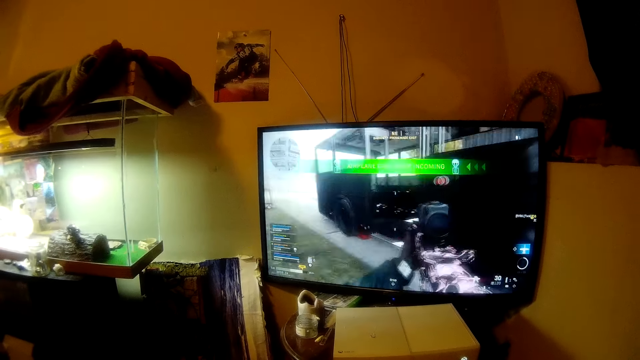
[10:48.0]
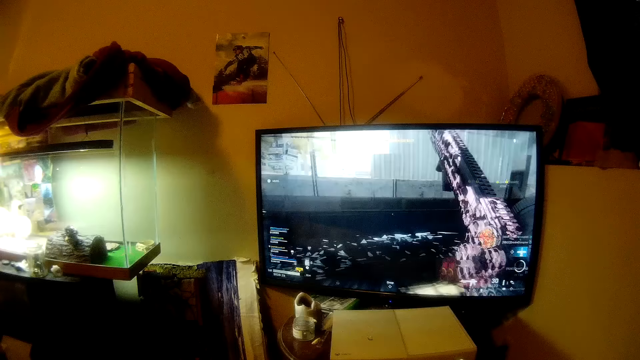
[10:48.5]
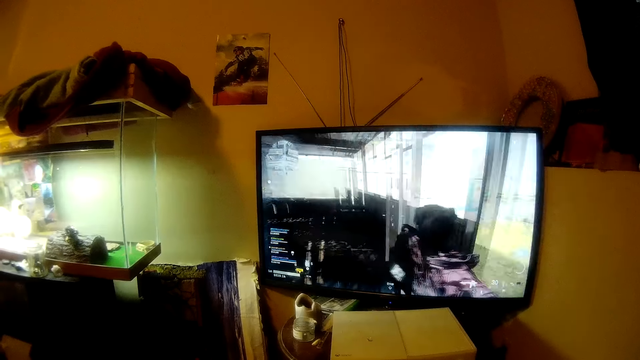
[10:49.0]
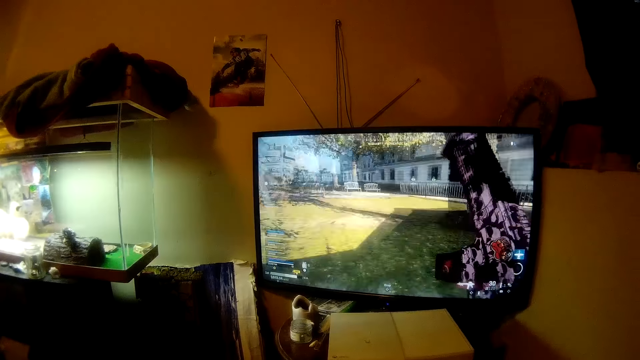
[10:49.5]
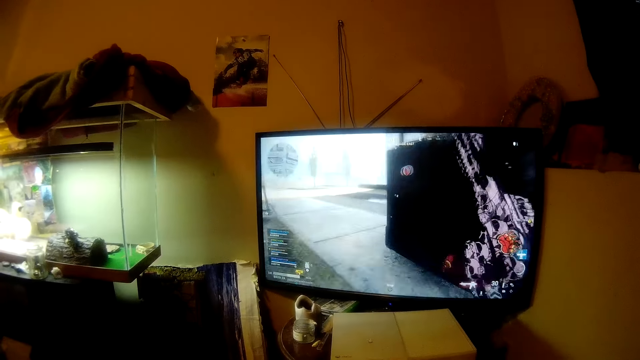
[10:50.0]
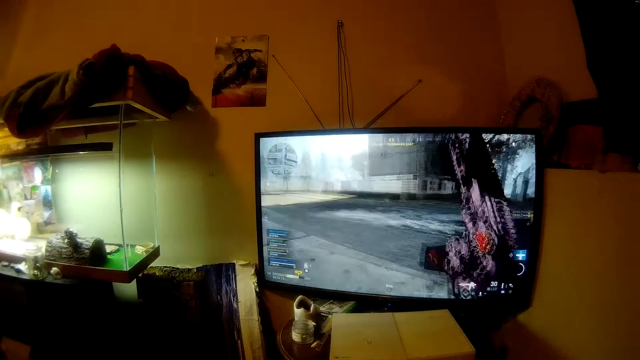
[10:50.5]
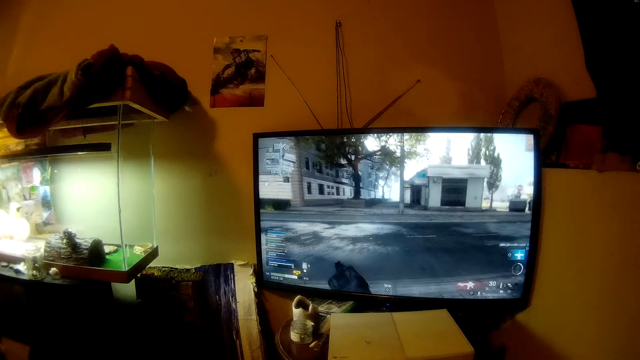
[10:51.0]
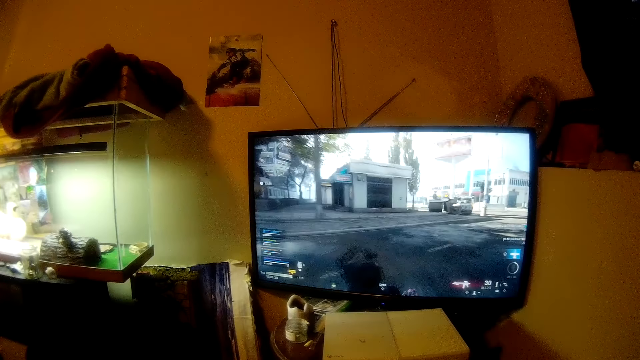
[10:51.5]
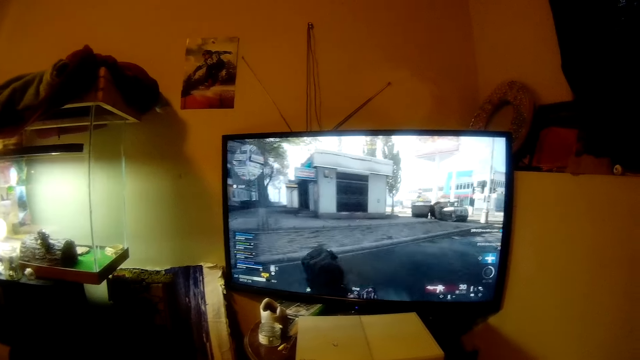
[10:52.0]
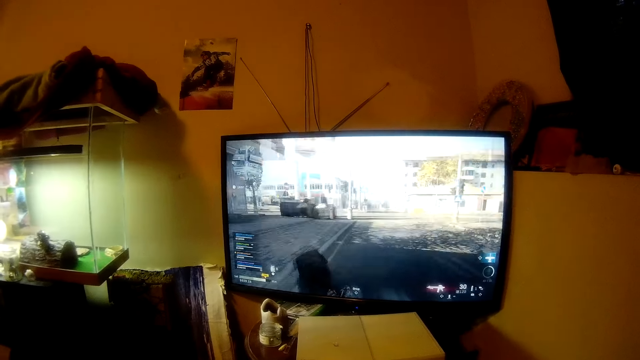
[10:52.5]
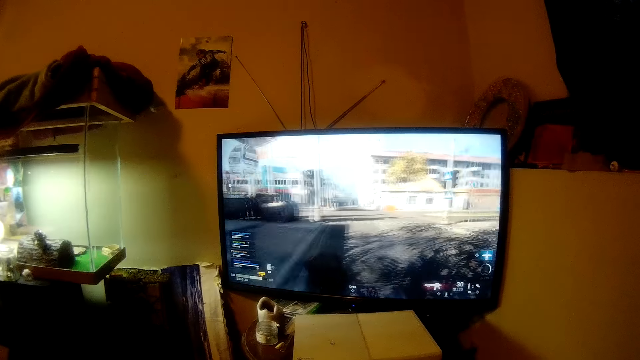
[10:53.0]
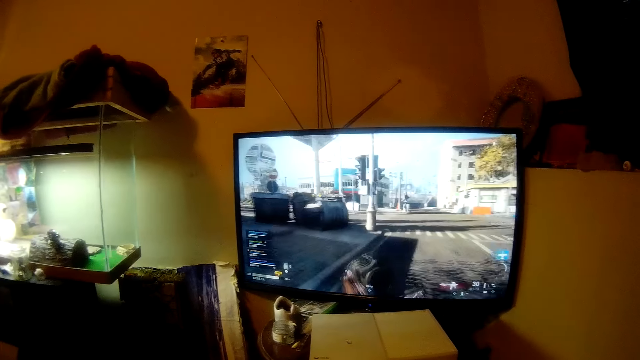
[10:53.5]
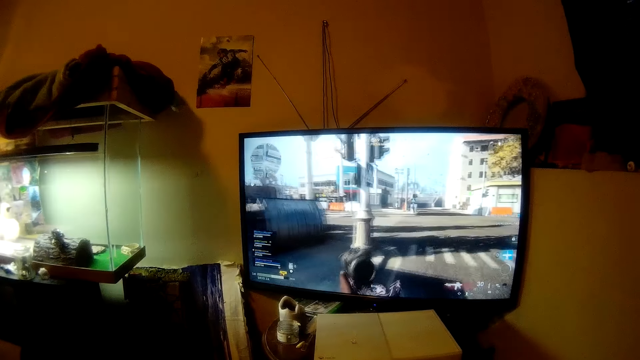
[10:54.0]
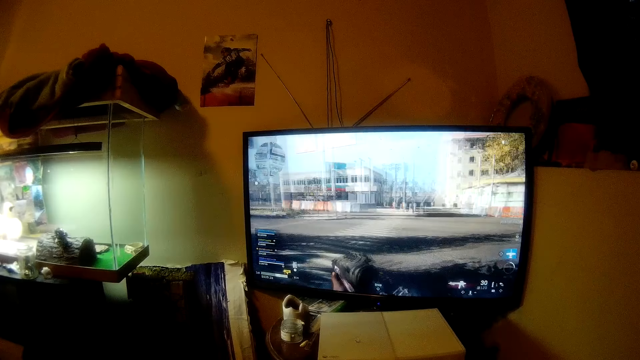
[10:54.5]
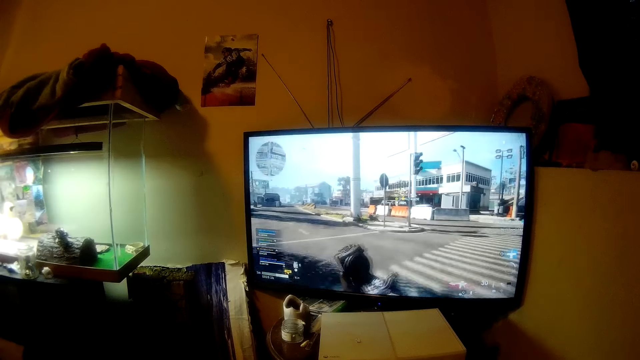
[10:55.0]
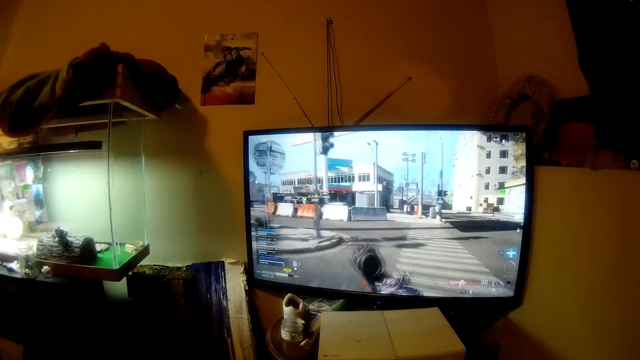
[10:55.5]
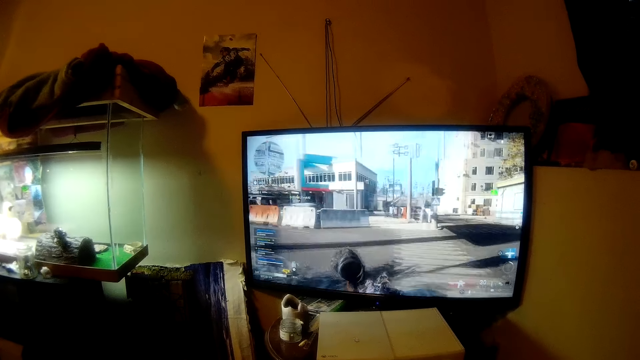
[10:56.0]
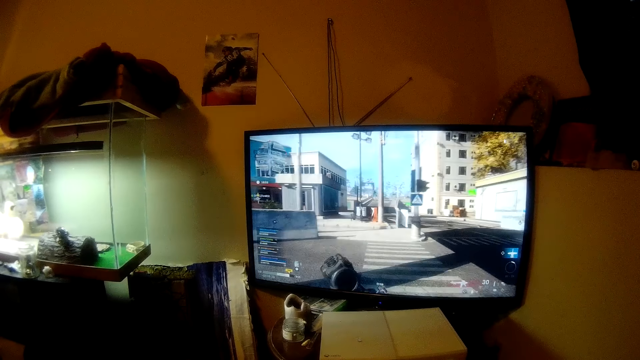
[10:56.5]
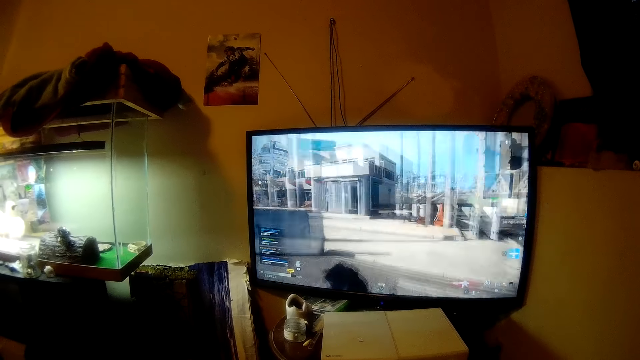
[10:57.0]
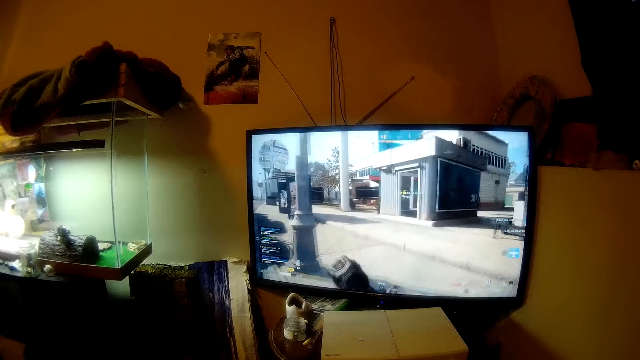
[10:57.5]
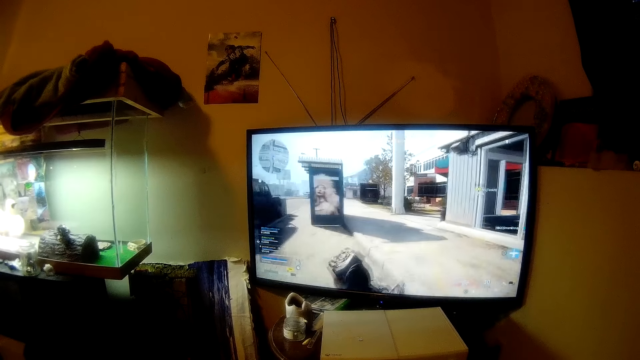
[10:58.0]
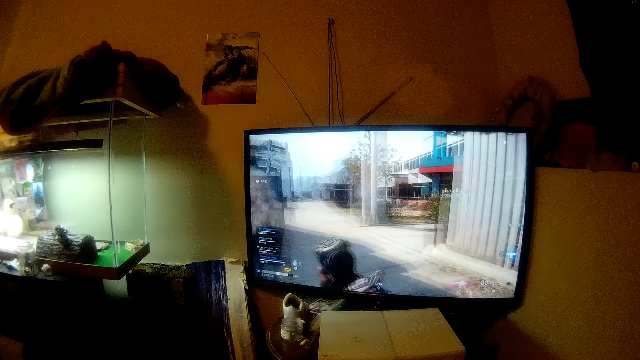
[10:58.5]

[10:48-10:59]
The camera wearer moves his head. He plays a video game.

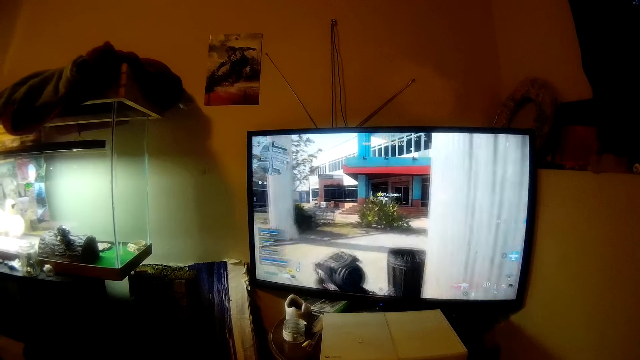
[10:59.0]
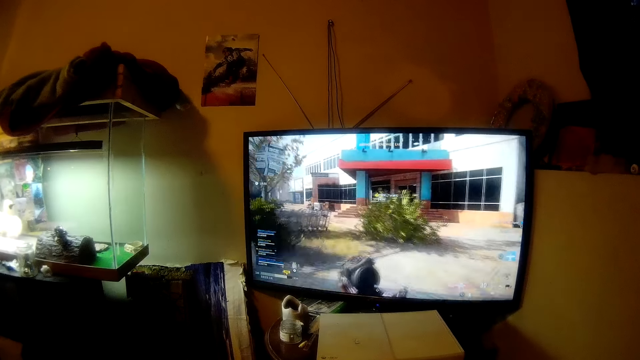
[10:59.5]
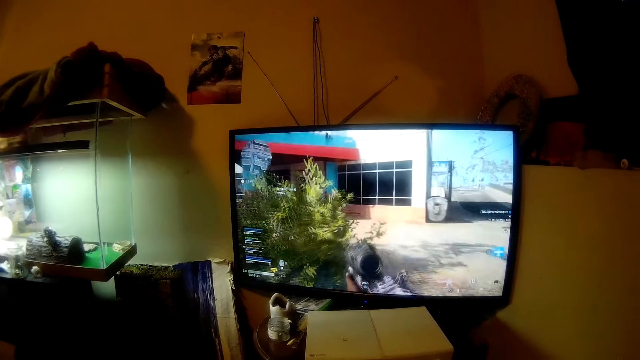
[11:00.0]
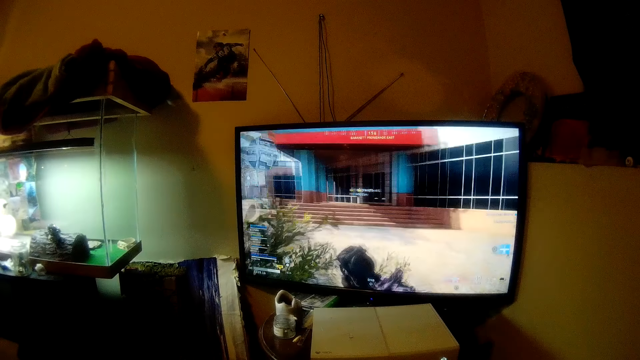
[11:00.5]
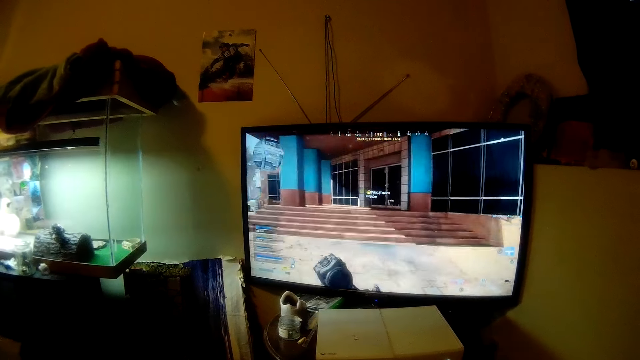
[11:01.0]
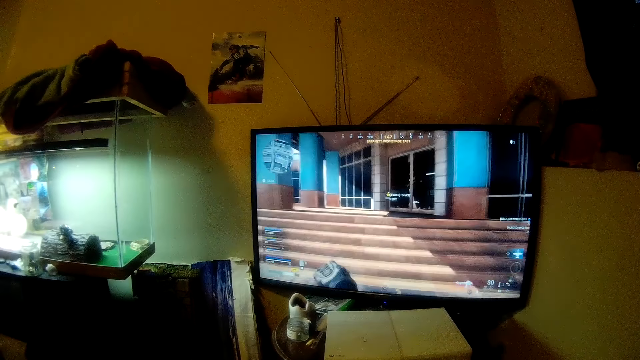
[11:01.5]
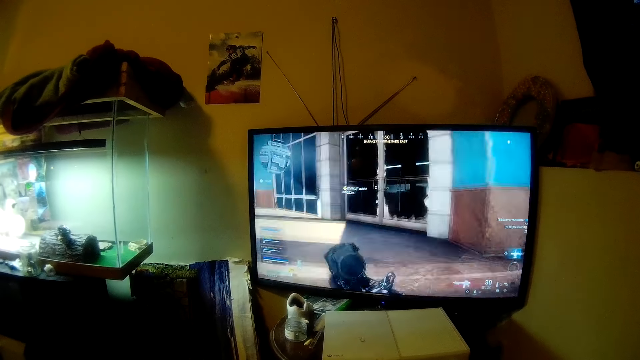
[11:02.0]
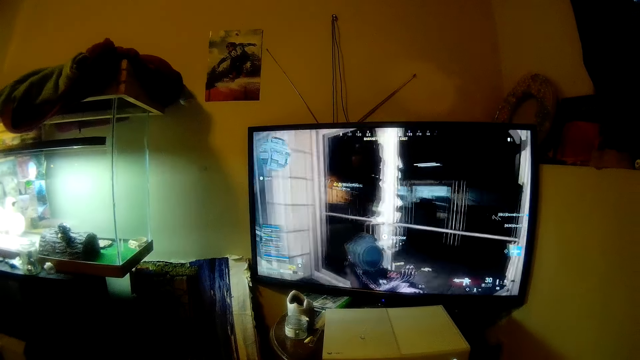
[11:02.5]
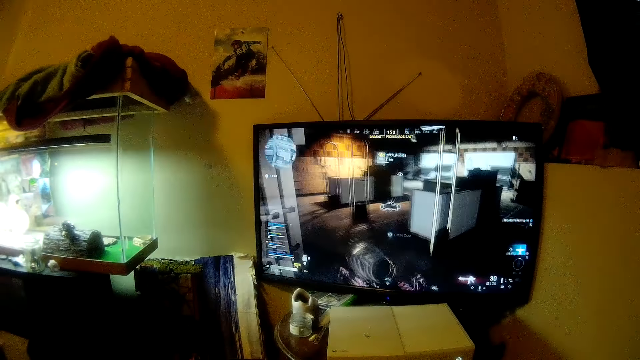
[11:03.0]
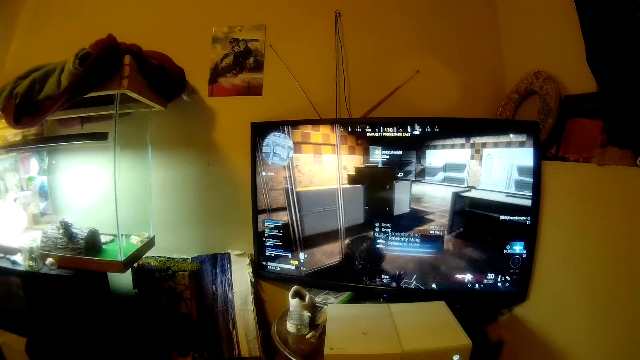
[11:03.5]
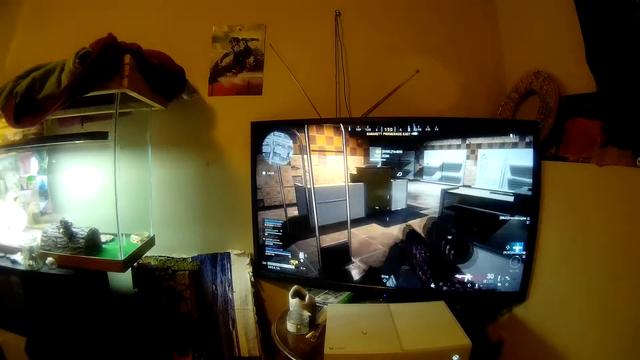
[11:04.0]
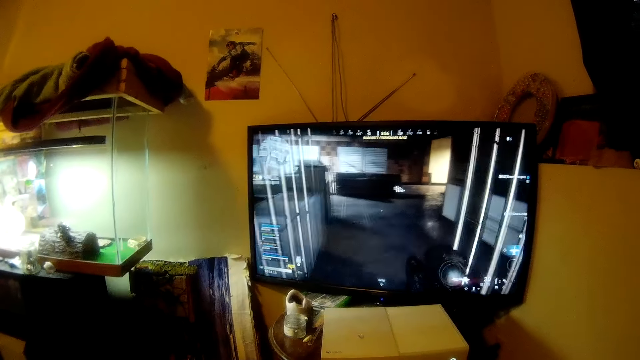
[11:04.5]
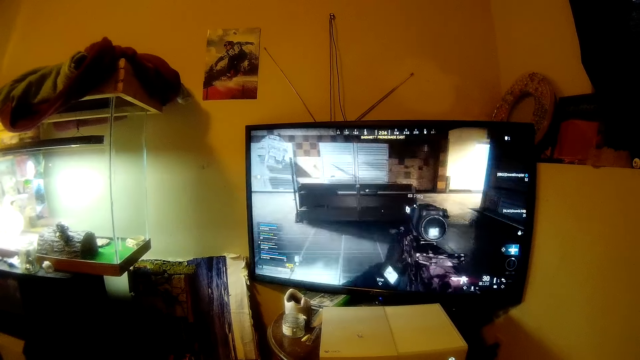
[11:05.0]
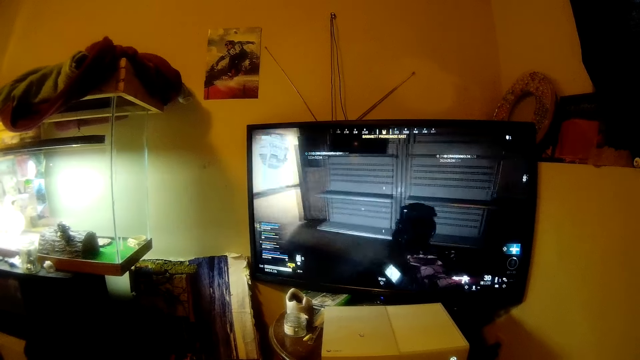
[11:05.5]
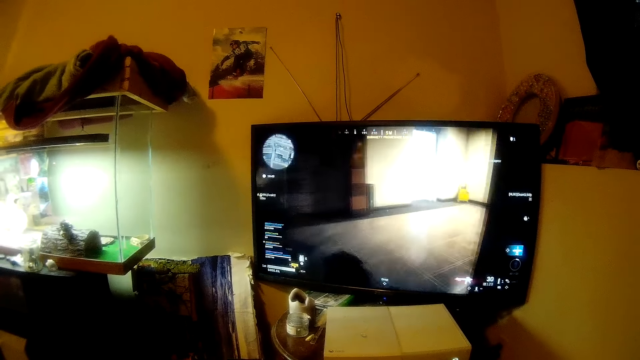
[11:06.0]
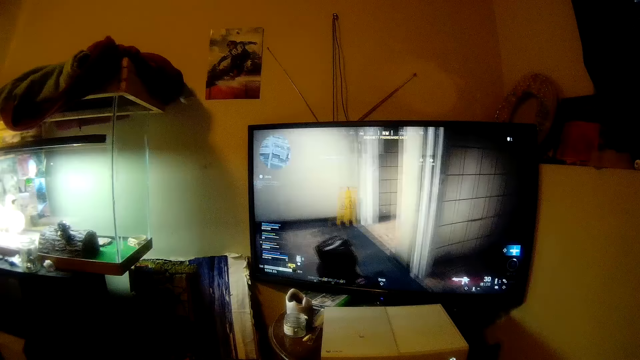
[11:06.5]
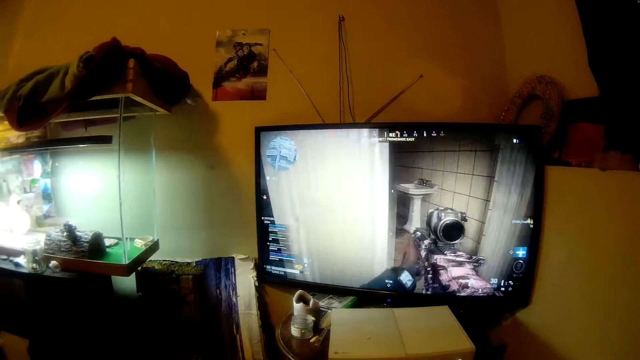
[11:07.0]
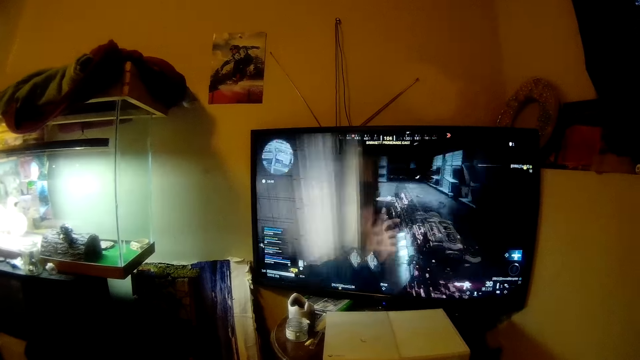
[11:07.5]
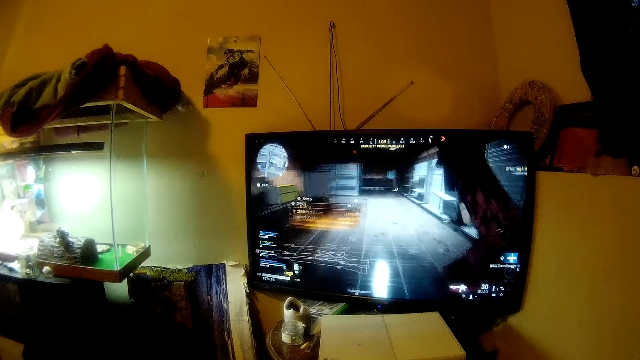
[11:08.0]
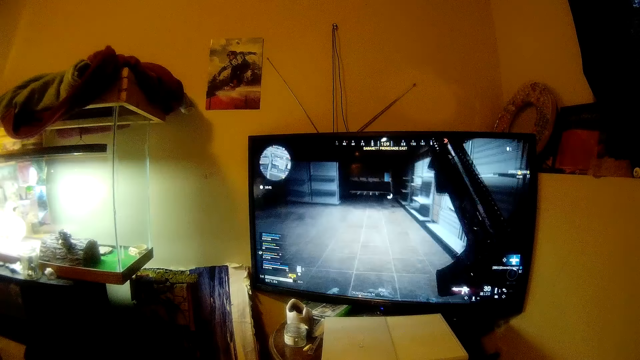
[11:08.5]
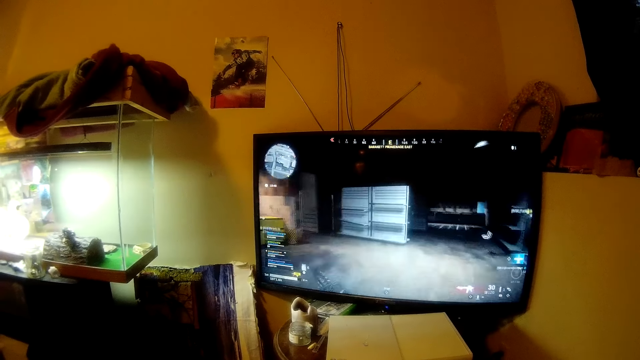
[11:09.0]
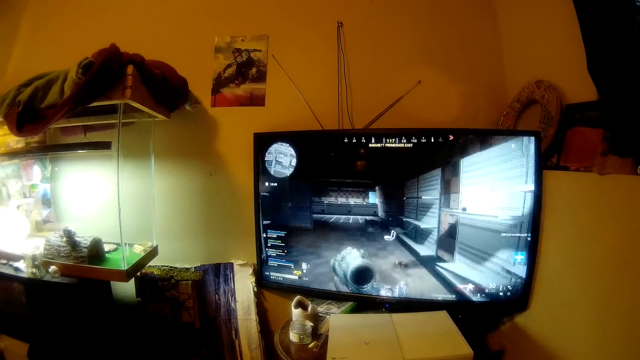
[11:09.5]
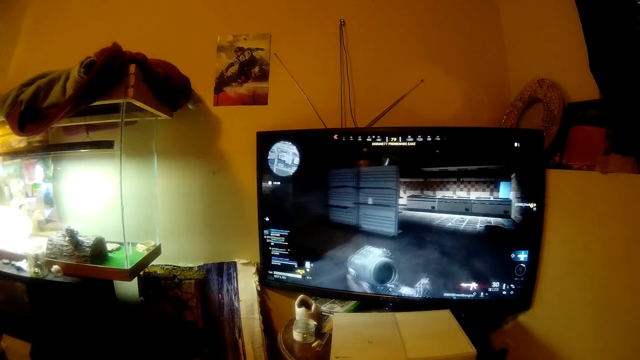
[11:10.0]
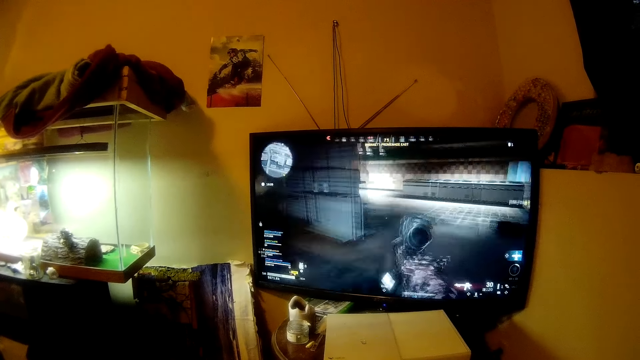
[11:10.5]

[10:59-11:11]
The camera wearer moves his head. He plays a video game.
